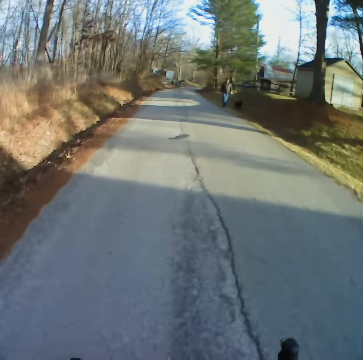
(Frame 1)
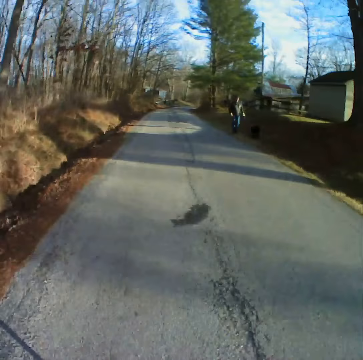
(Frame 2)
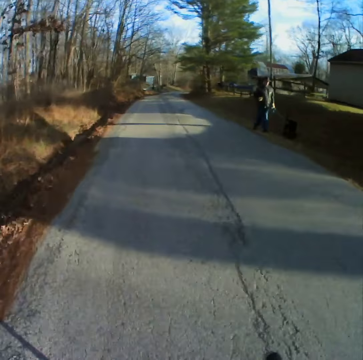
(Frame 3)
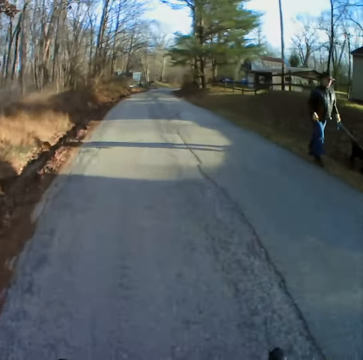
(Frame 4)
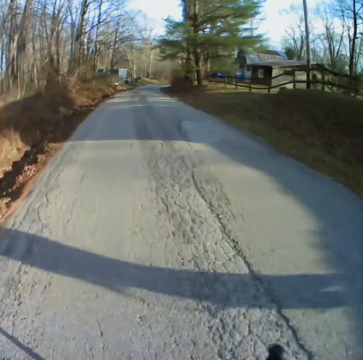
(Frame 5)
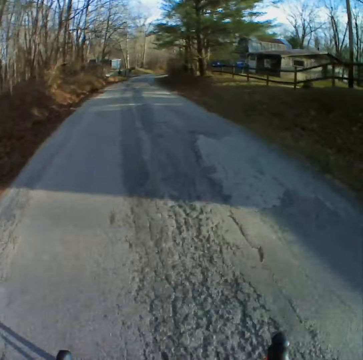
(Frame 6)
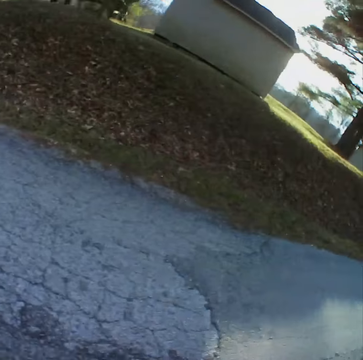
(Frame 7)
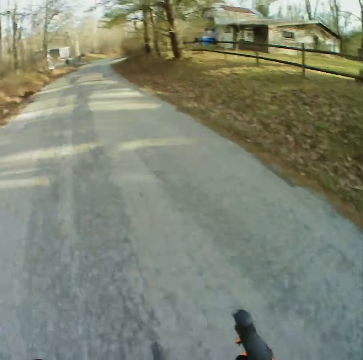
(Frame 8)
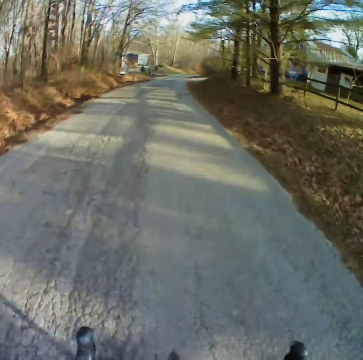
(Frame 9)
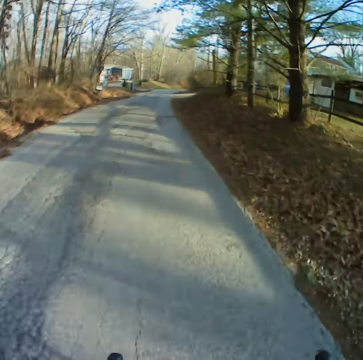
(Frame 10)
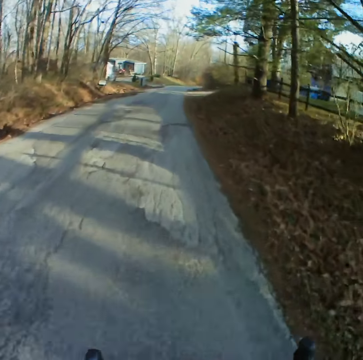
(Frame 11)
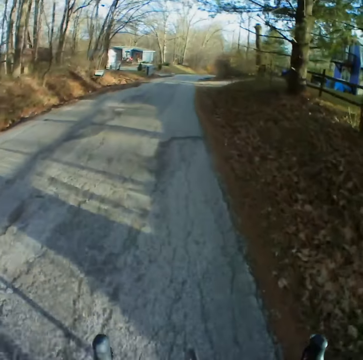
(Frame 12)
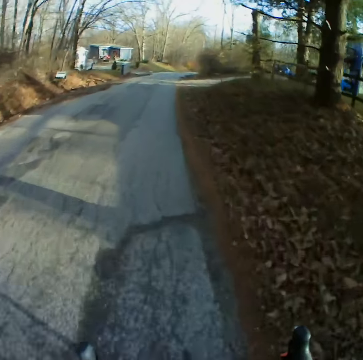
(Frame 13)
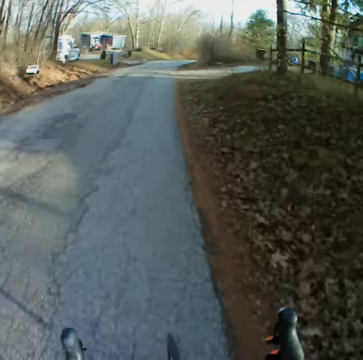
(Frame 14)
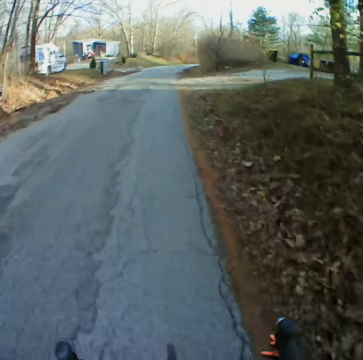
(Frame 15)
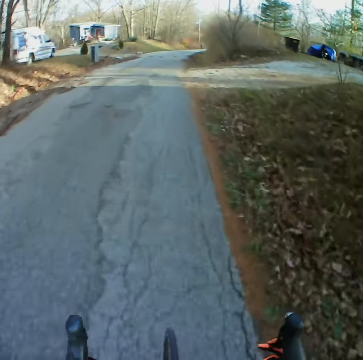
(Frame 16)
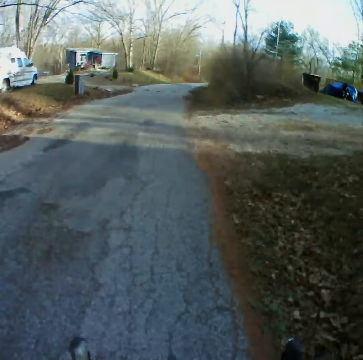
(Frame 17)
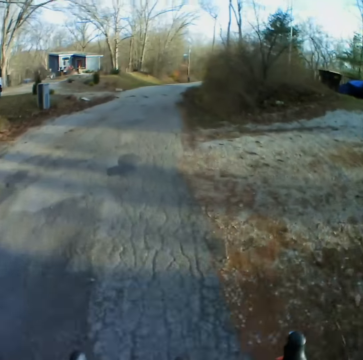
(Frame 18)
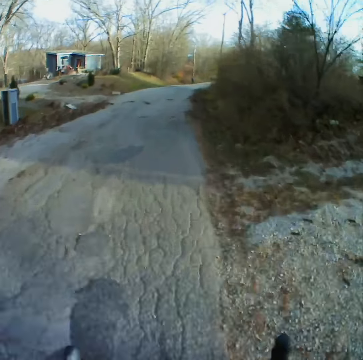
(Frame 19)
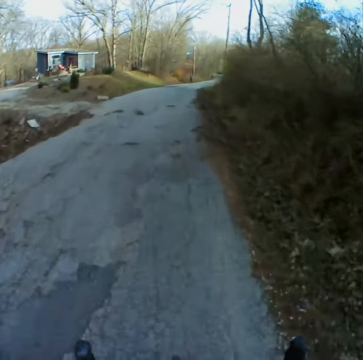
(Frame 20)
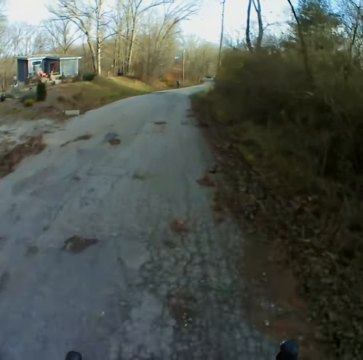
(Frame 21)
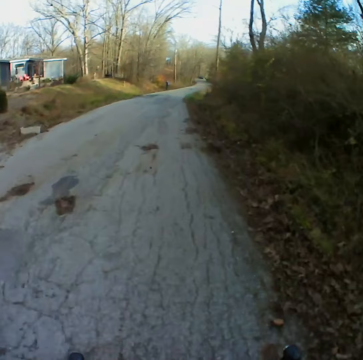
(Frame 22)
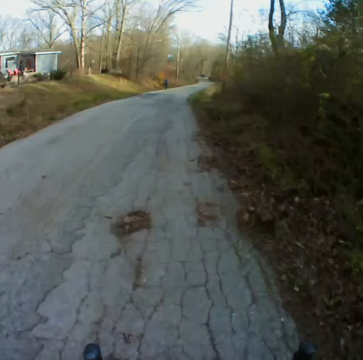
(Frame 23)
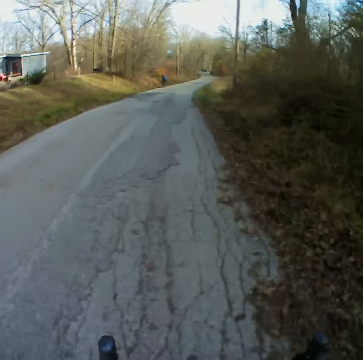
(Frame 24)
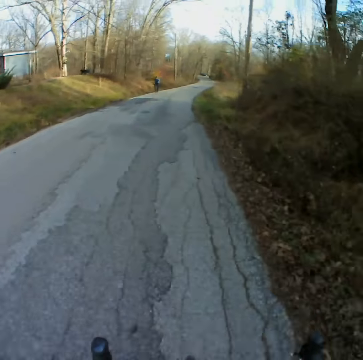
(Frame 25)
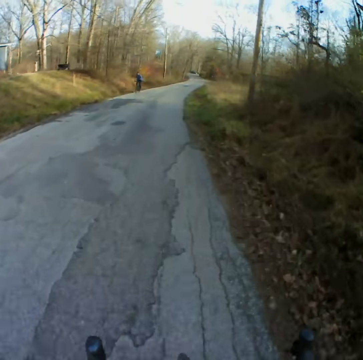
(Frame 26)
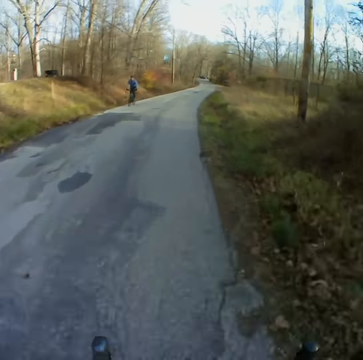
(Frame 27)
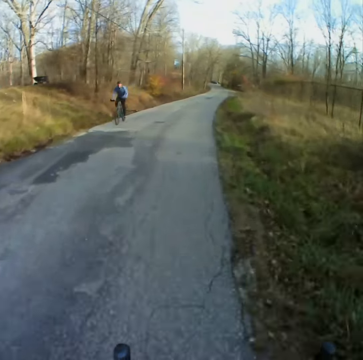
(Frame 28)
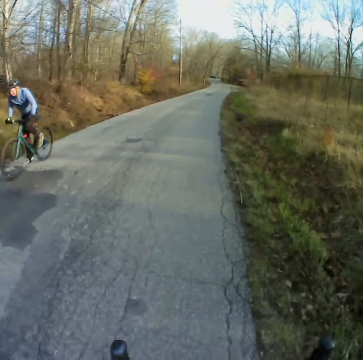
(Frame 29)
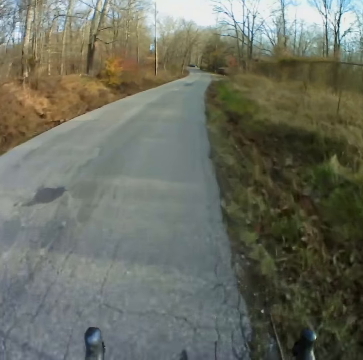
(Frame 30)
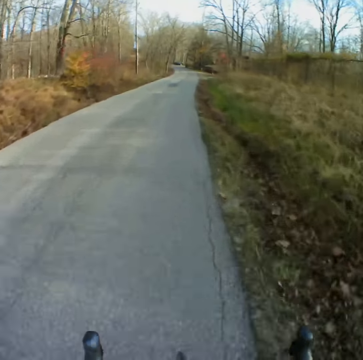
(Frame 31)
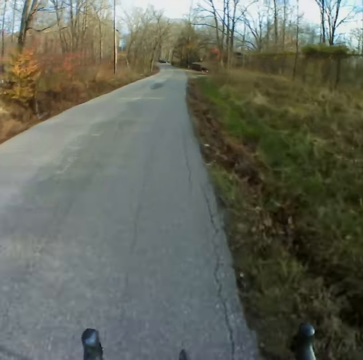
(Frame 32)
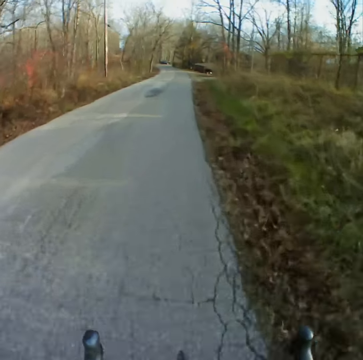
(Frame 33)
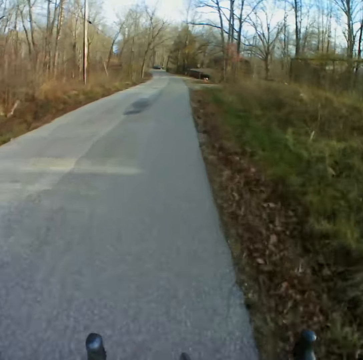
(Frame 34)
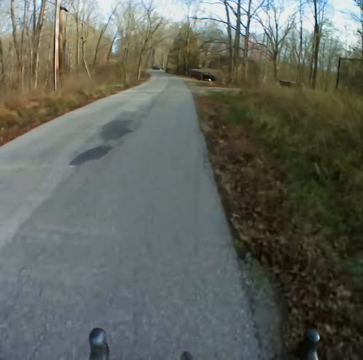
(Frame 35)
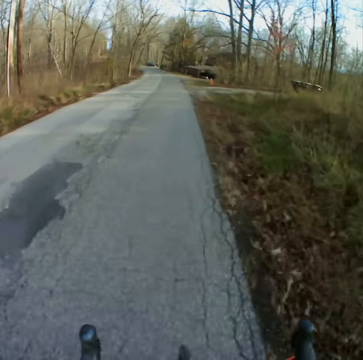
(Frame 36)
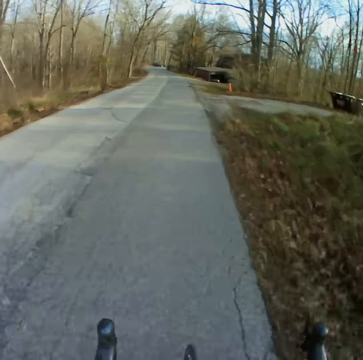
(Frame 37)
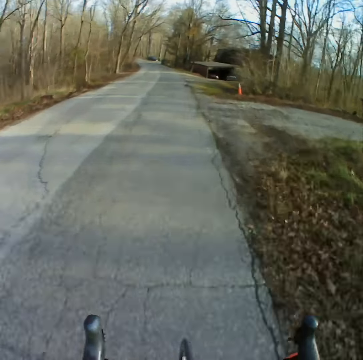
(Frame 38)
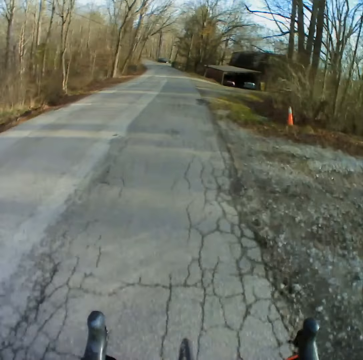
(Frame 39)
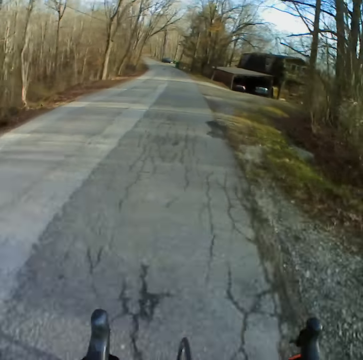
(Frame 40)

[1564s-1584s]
A person holds a dog. Another person passes by cycling a bicycle.

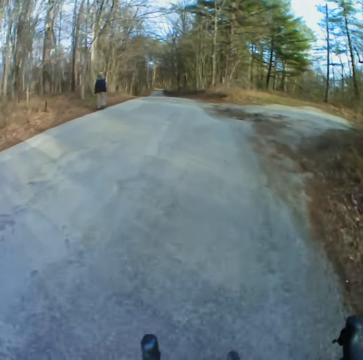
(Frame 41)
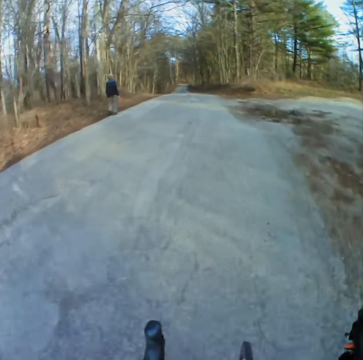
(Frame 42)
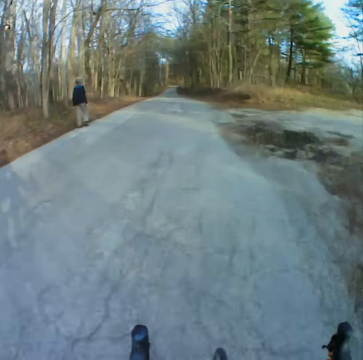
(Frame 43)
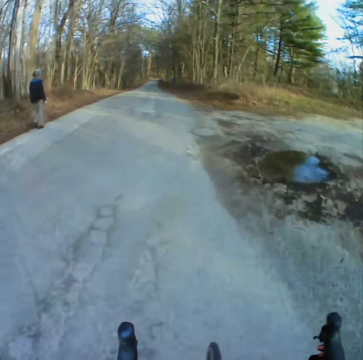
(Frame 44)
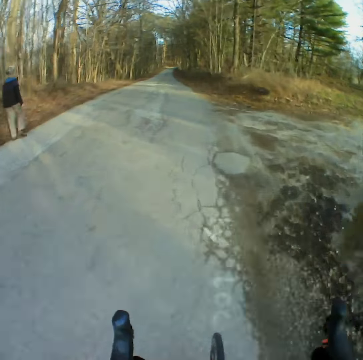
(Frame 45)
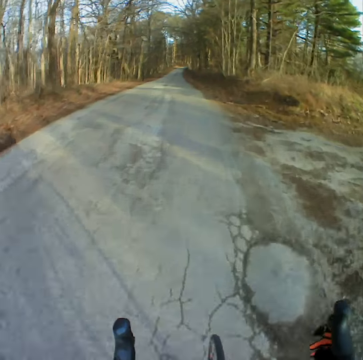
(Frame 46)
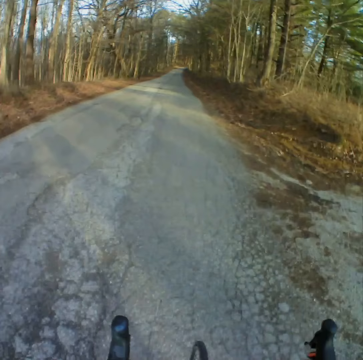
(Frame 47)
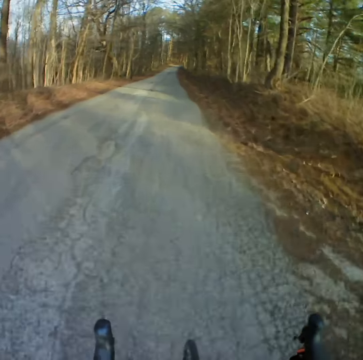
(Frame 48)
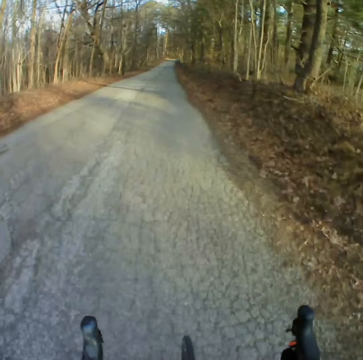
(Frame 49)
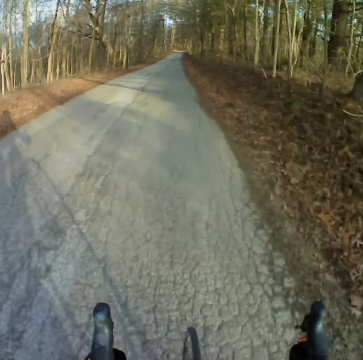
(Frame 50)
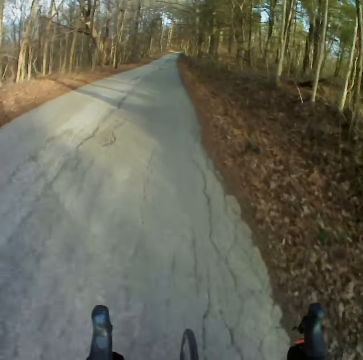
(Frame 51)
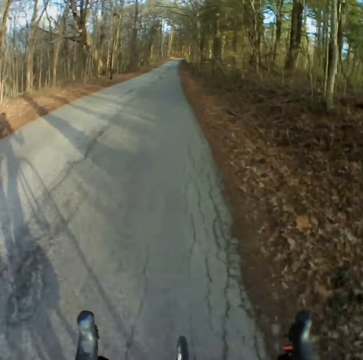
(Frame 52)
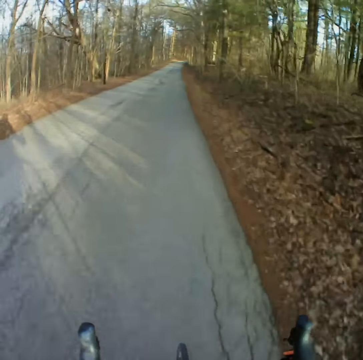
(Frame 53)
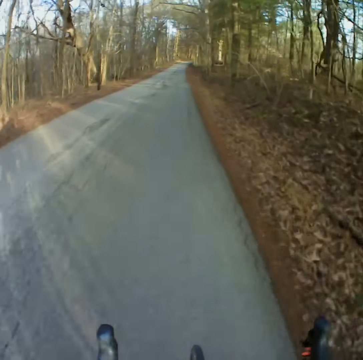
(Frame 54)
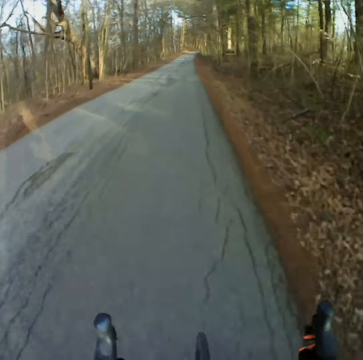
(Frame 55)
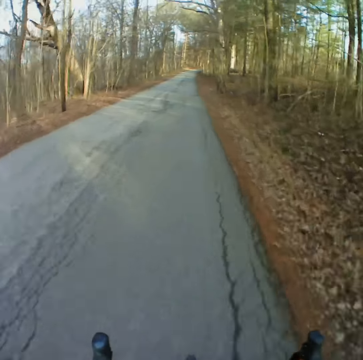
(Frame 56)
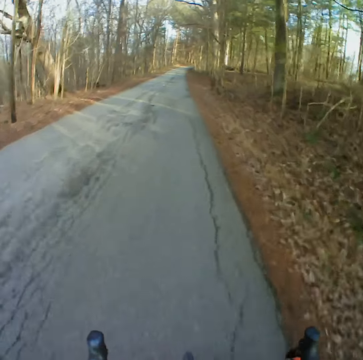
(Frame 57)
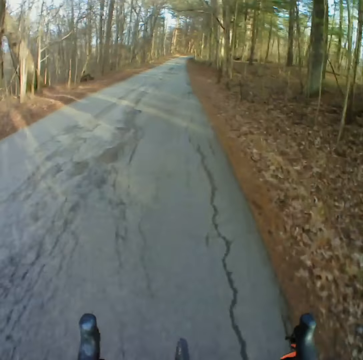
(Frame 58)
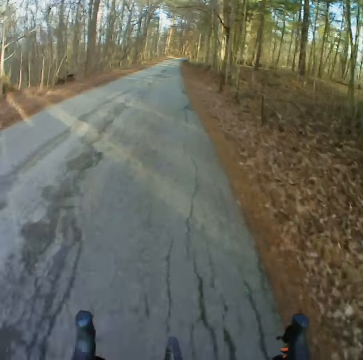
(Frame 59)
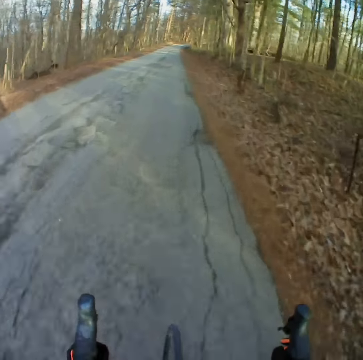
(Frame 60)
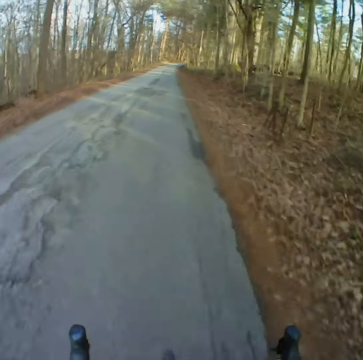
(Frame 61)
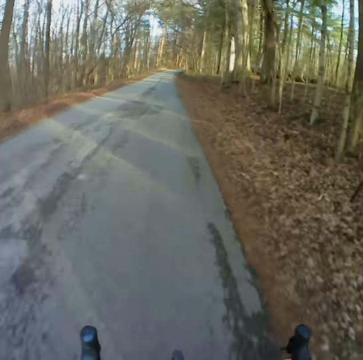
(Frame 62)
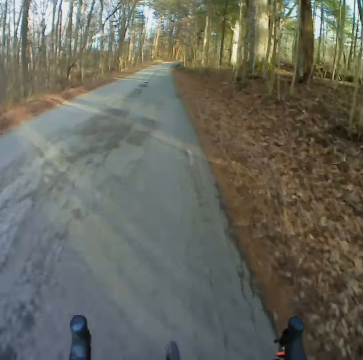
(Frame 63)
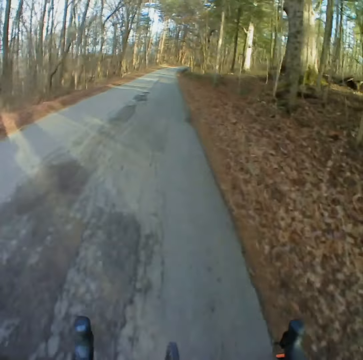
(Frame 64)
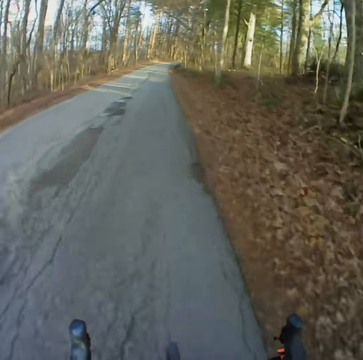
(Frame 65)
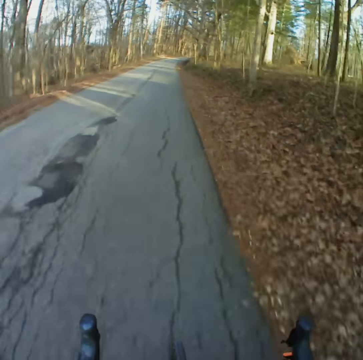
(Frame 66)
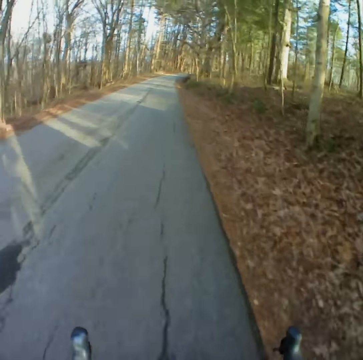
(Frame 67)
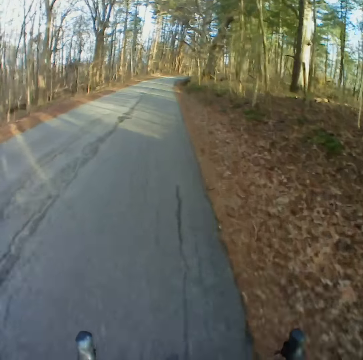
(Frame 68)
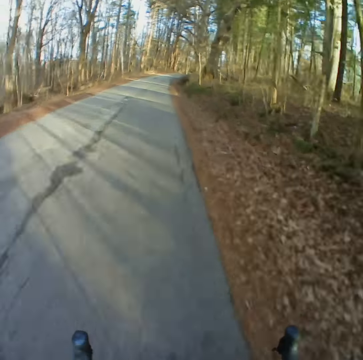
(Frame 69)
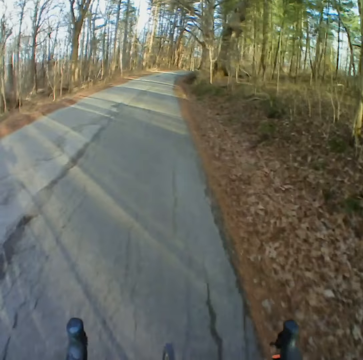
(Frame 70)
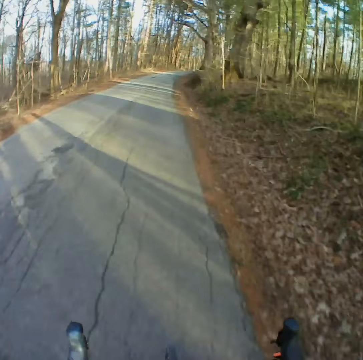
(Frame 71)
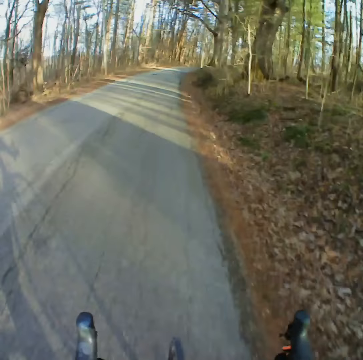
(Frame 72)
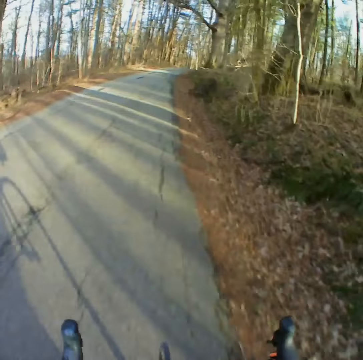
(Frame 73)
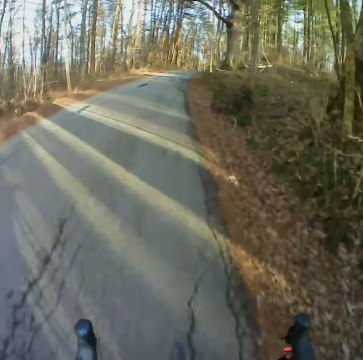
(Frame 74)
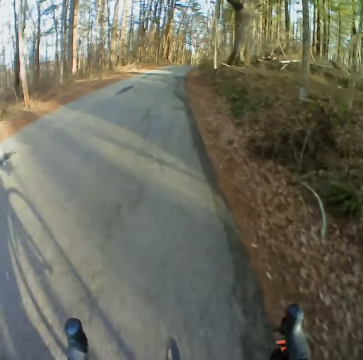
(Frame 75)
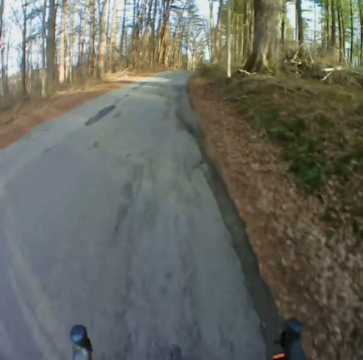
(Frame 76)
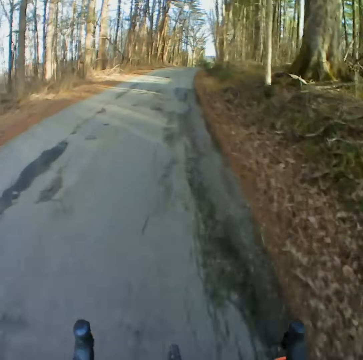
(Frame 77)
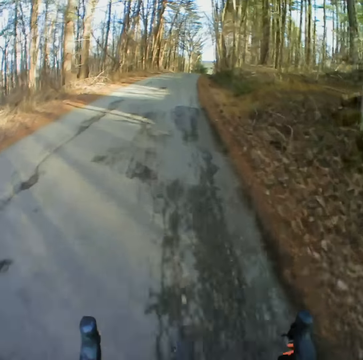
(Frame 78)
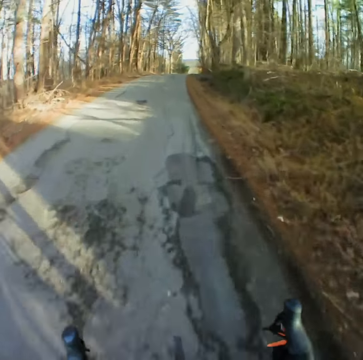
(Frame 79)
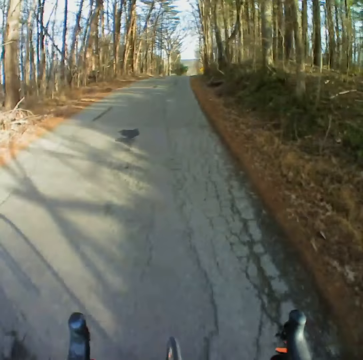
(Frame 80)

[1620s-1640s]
A person walks. The camera wearer cycles along the road.
